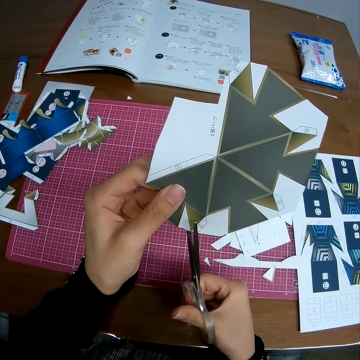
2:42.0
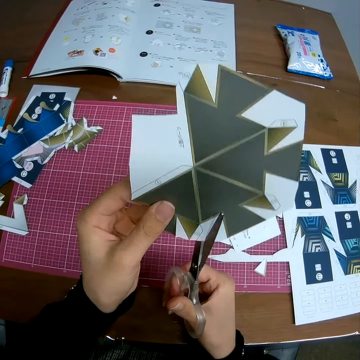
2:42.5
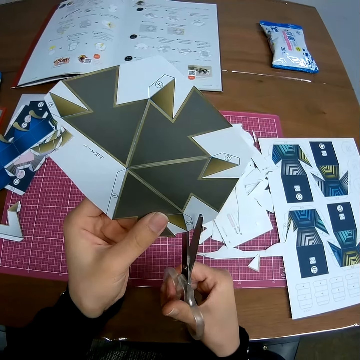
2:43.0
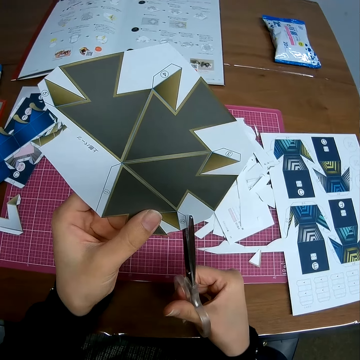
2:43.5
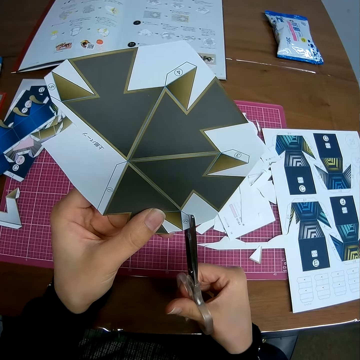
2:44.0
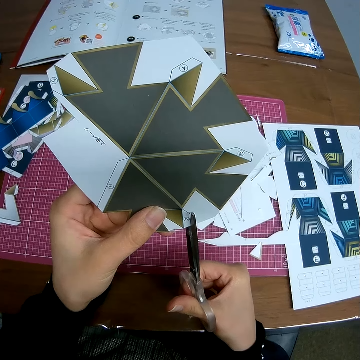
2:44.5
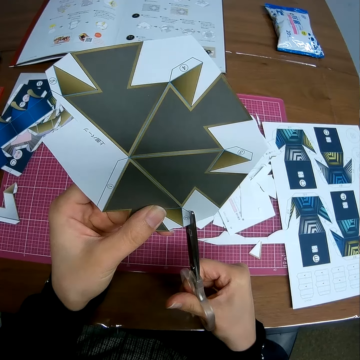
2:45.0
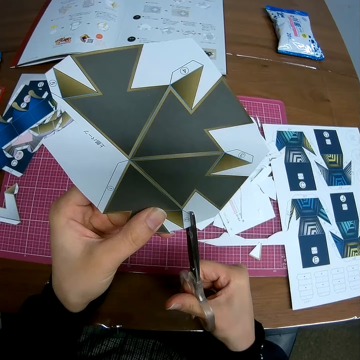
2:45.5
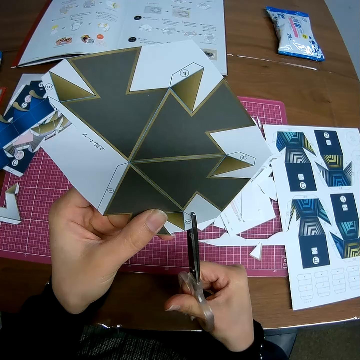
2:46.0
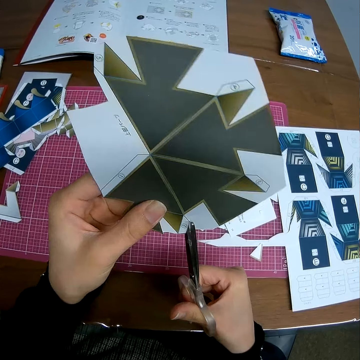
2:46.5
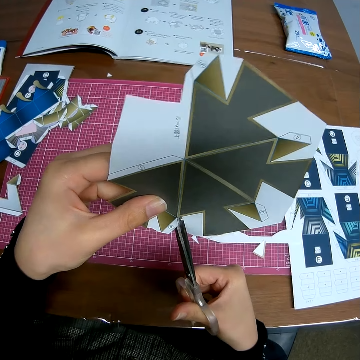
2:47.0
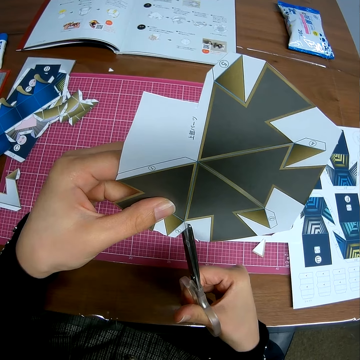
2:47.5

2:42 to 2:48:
The camera wearer cuts a piece of manila paper with a pair of scissors.

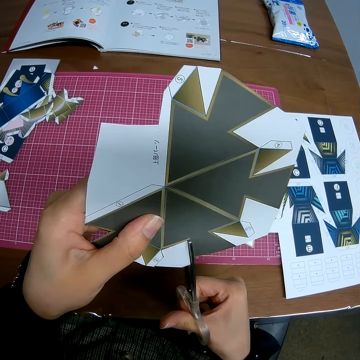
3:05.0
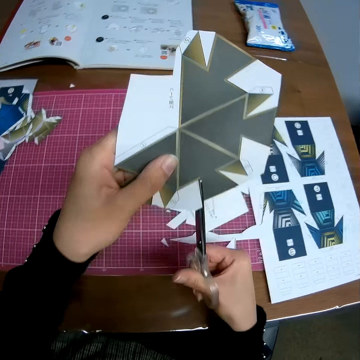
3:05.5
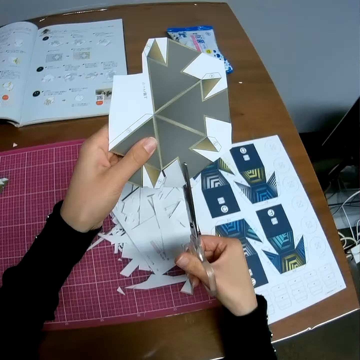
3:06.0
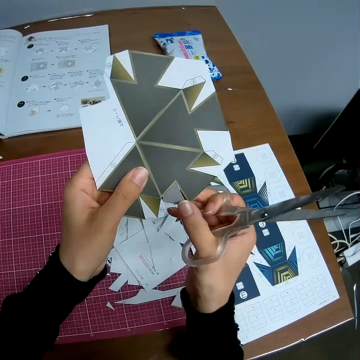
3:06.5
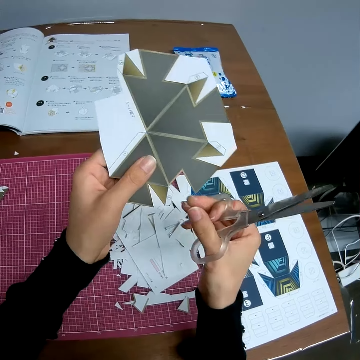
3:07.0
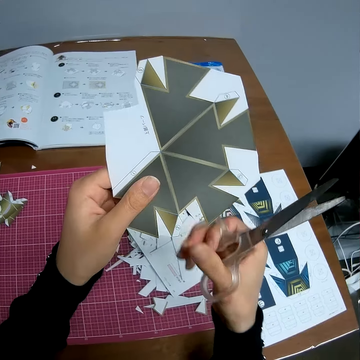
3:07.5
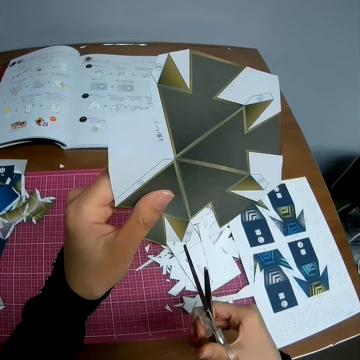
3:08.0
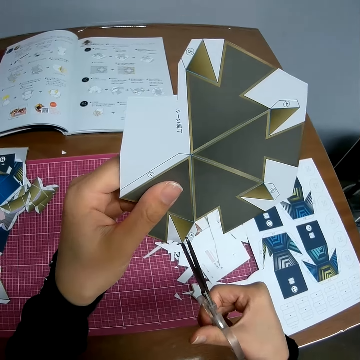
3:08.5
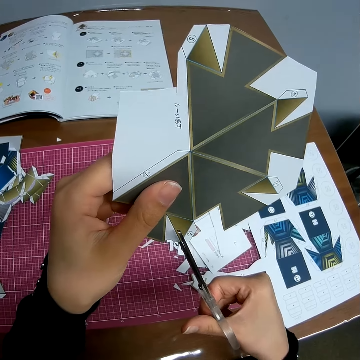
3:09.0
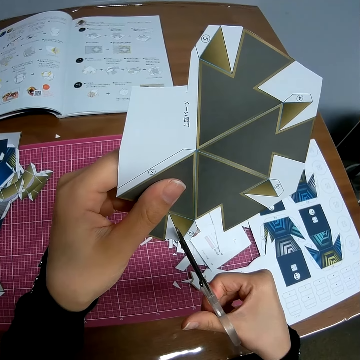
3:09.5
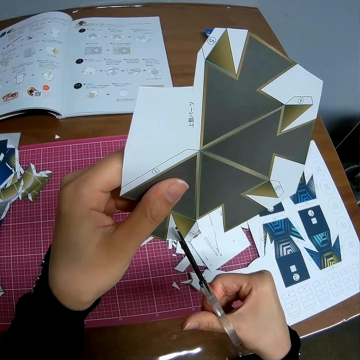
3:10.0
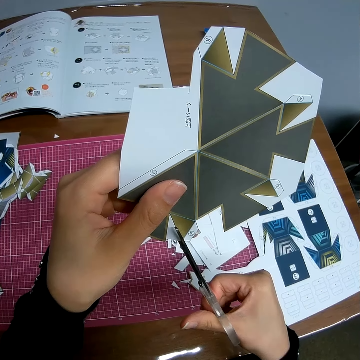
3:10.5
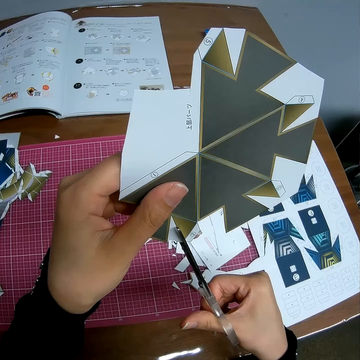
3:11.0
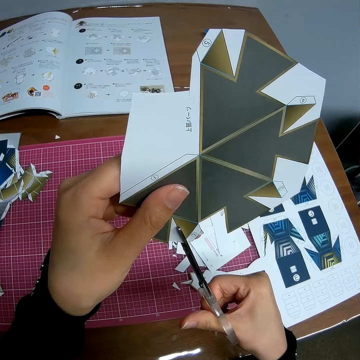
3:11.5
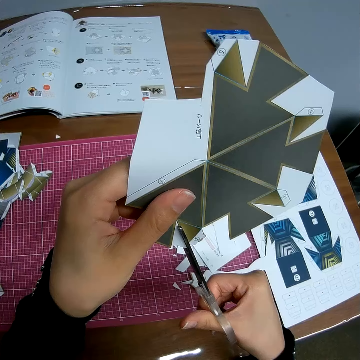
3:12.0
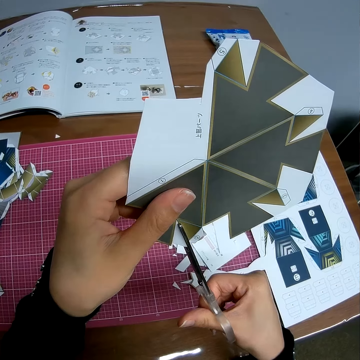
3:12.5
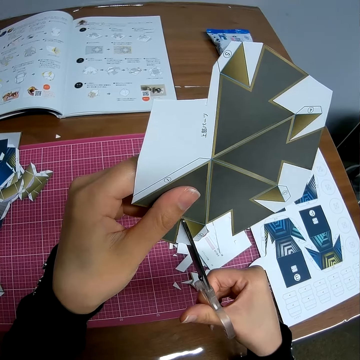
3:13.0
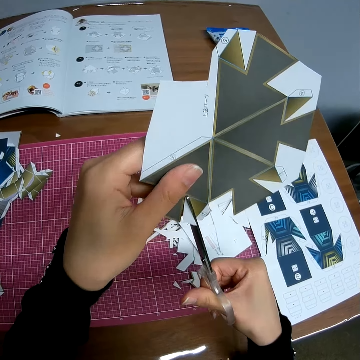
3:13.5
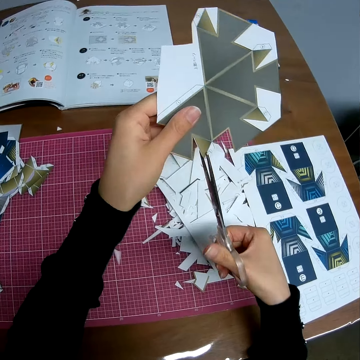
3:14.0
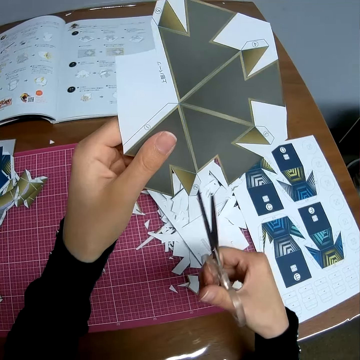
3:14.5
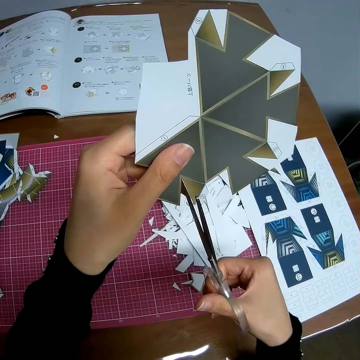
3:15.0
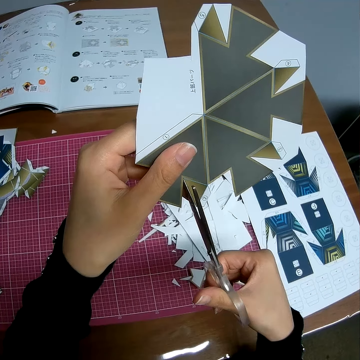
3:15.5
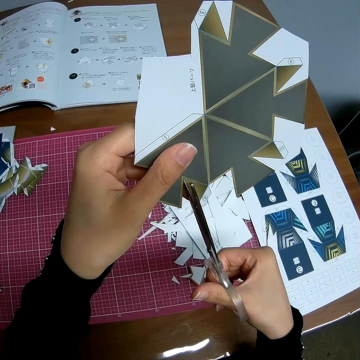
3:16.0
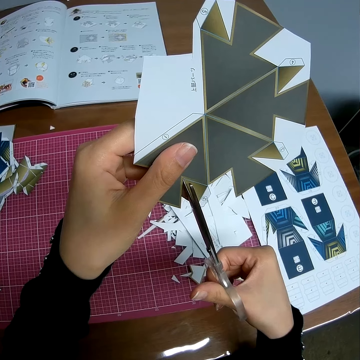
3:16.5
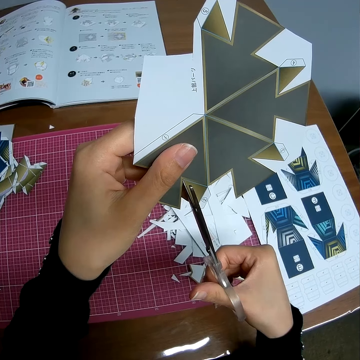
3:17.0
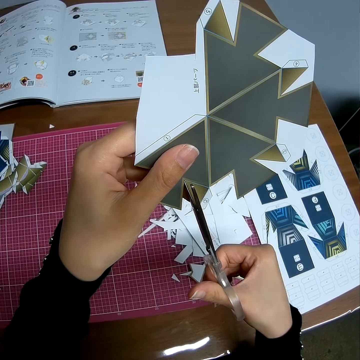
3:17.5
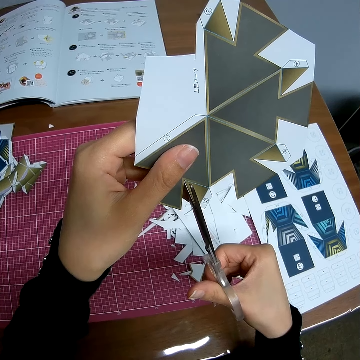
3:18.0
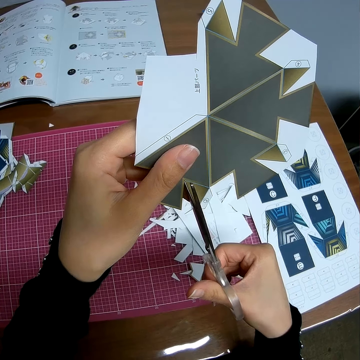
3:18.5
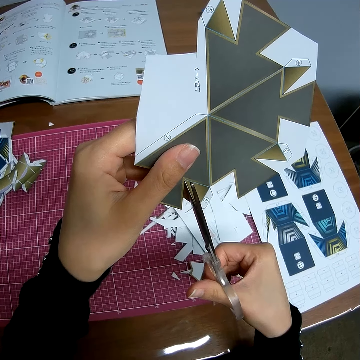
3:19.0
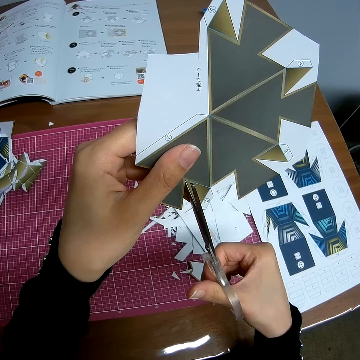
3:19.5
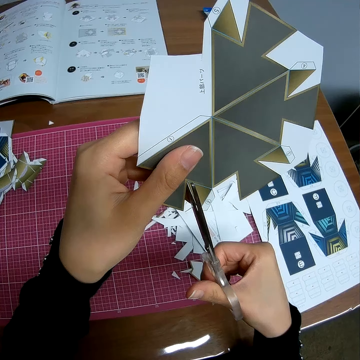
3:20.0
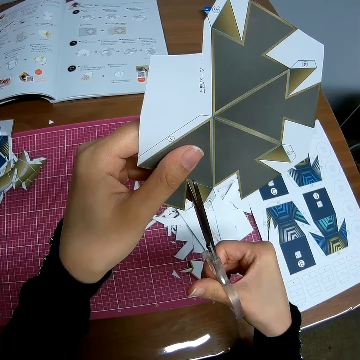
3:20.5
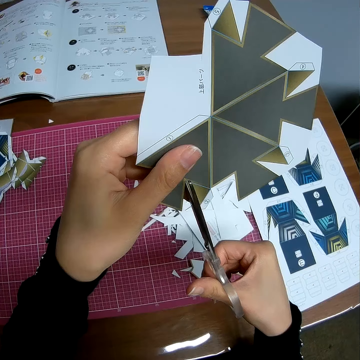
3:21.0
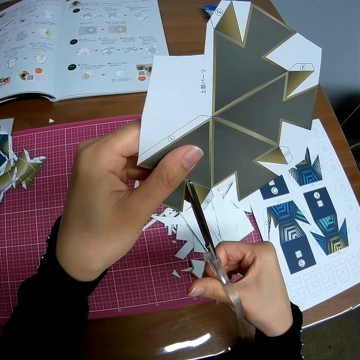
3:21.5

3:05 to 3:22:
The camera wearer releases a piece of manila paper on the table. He holds the piece of manila paper with his hand. He cuts the piece of manila paper with a pair of scissors. He releases the piece of manila paper on the table. He cuts the piece of manila paper with the pair of scissors.

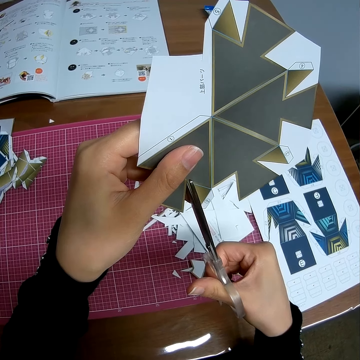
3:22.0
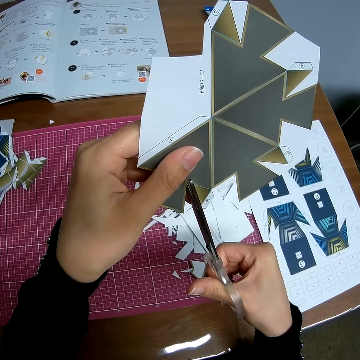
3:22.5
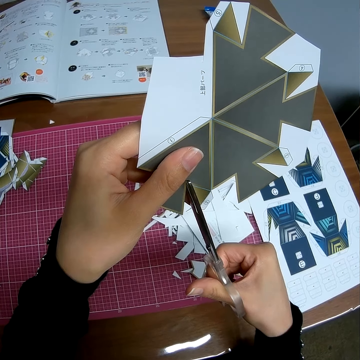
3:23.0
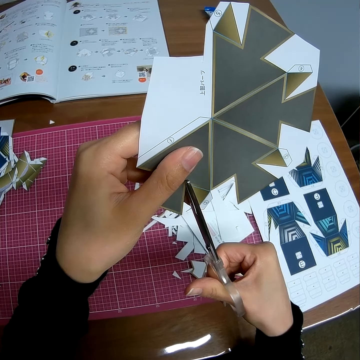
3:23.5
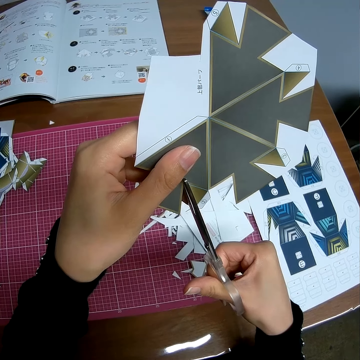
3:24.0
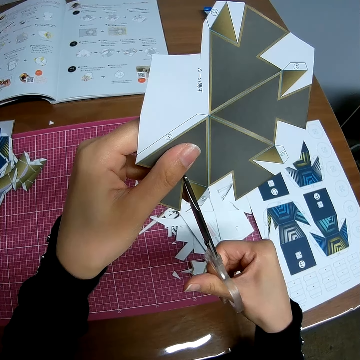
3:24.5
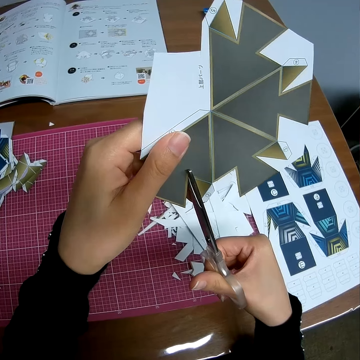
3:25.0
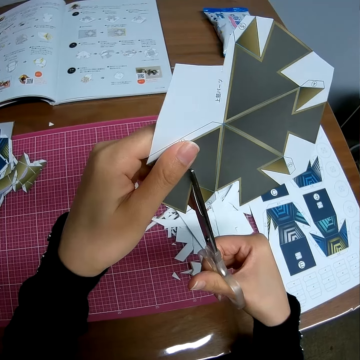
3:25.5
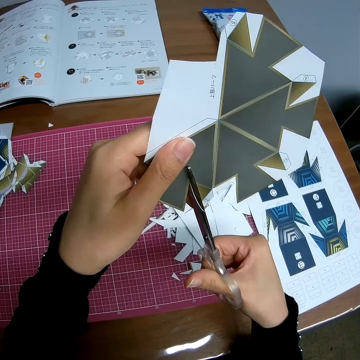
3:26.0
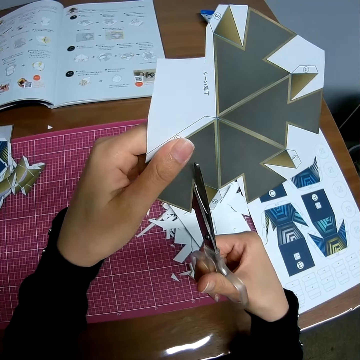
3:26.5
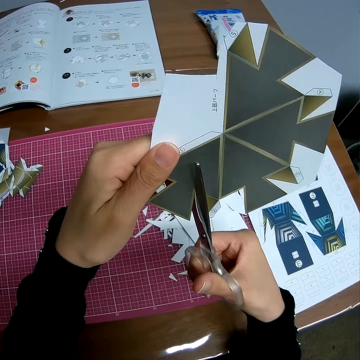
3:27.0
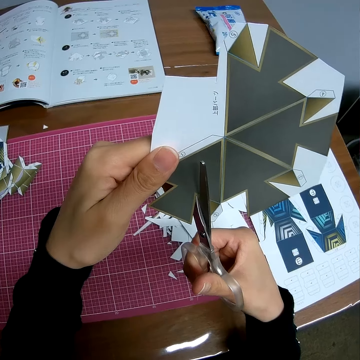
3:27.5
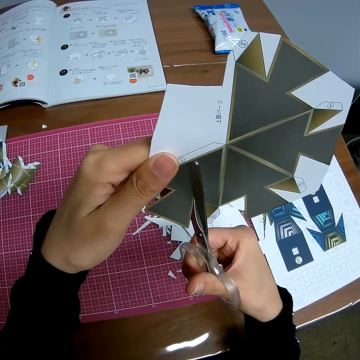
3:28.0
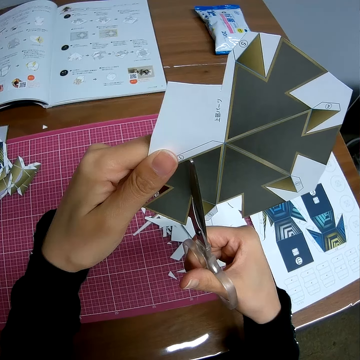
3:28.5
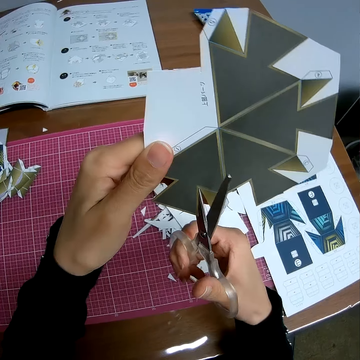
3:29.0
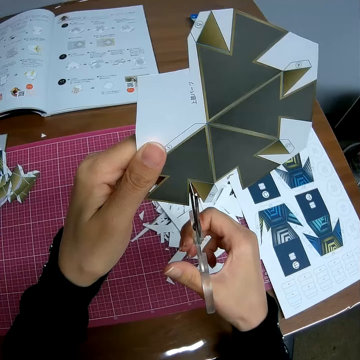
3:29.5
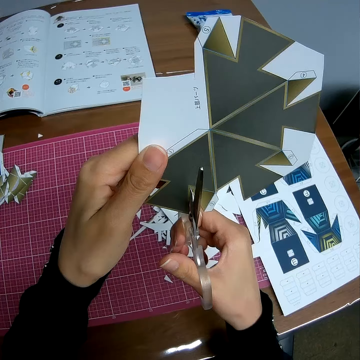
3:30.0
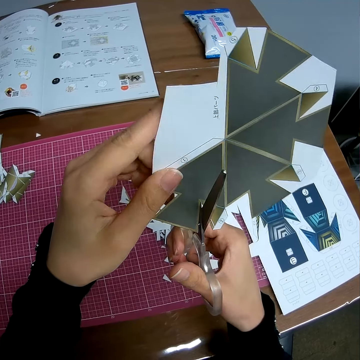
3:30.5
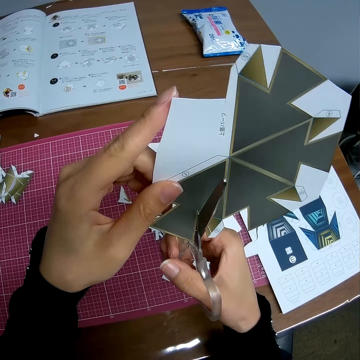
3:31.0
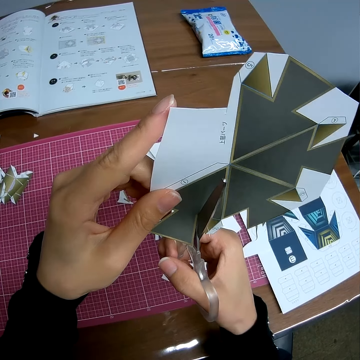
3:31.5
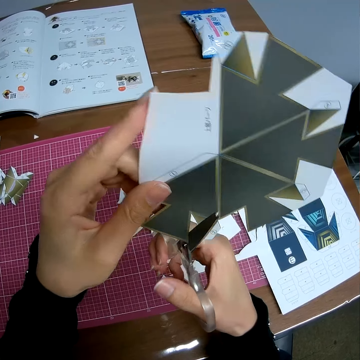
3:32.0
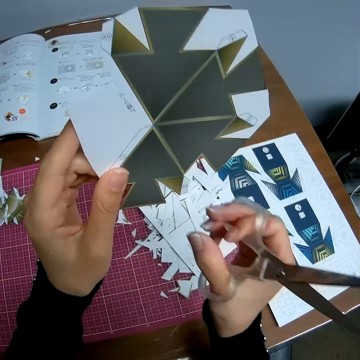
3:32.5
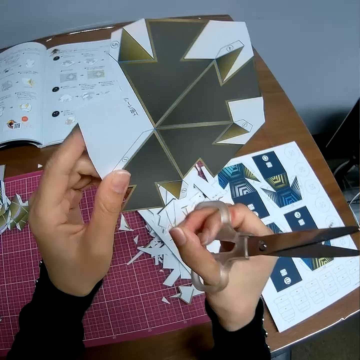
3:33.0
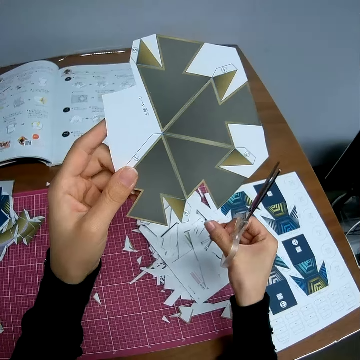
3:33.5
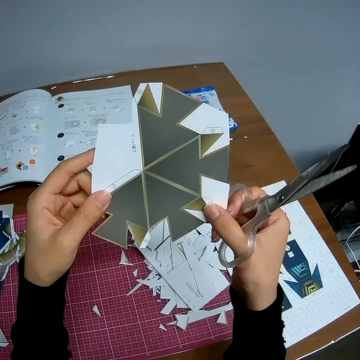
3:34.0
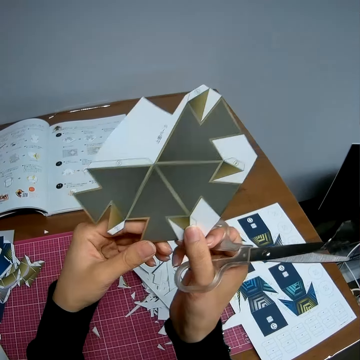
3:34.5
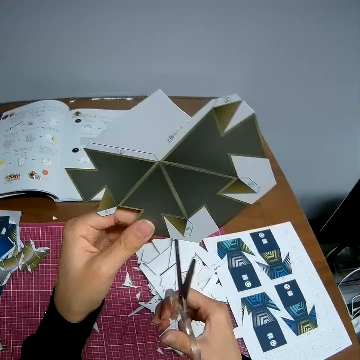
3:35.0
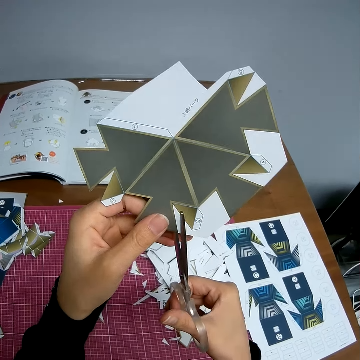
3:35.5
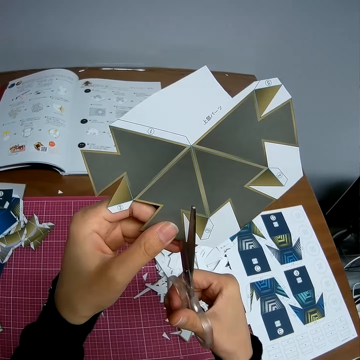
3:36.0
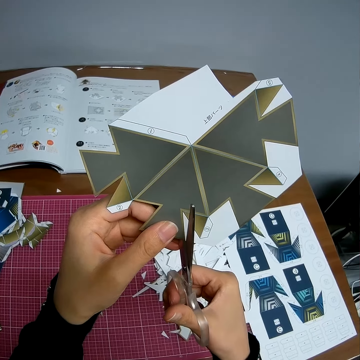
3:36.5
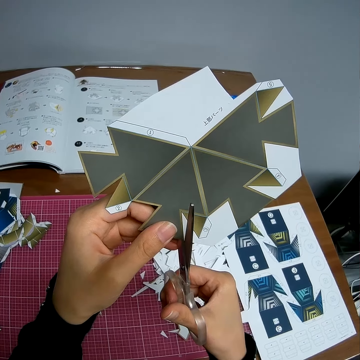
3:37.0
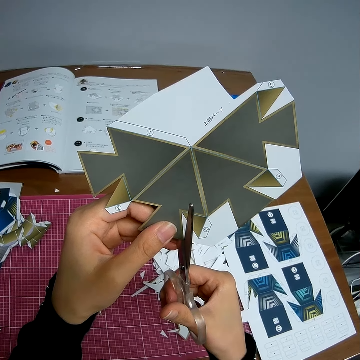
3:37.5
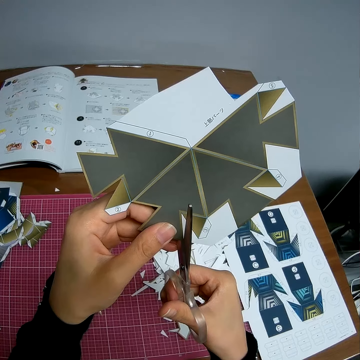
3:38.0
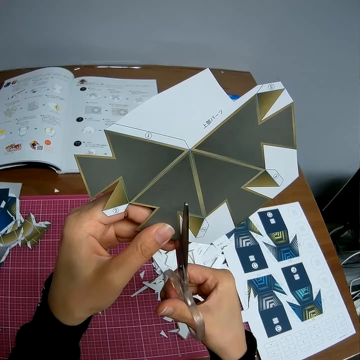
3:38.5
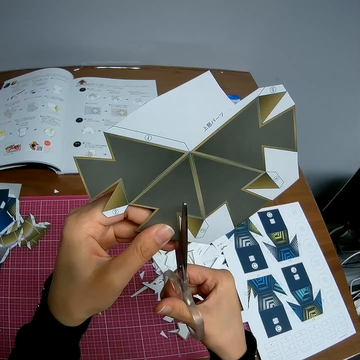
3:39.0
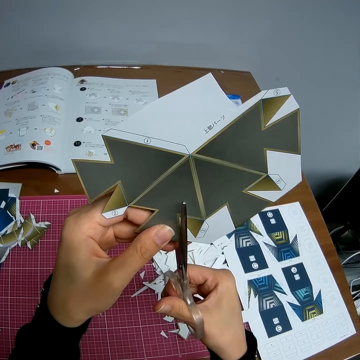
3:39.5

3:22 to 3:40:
The camera wearer holds a piece of manila paper with his hand. He removes the piece of manila paper with his hand. He releases the piece of manila paper on the table. He holds the piece of manila paper with his hand. He cuts the piece of manila paper with a pair of scissors.
